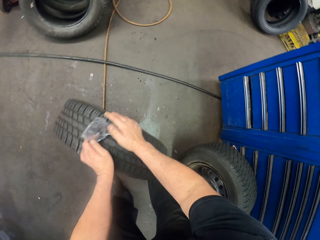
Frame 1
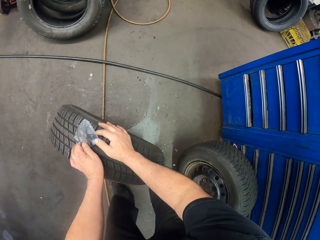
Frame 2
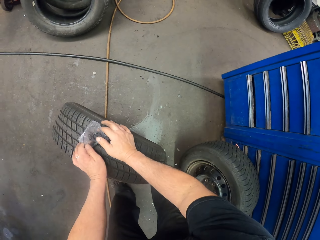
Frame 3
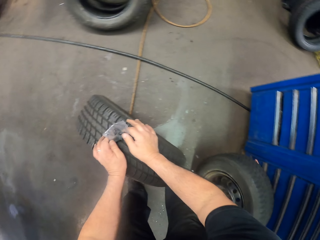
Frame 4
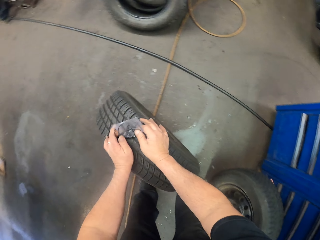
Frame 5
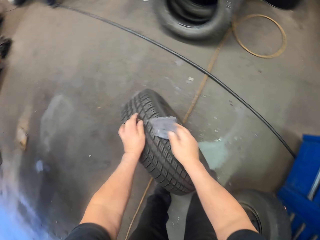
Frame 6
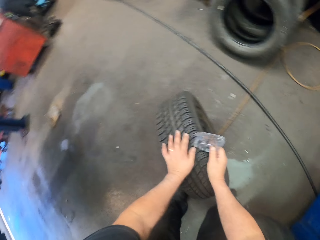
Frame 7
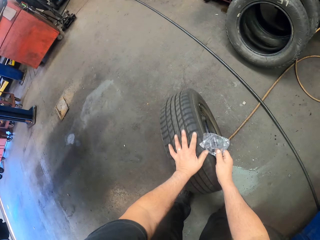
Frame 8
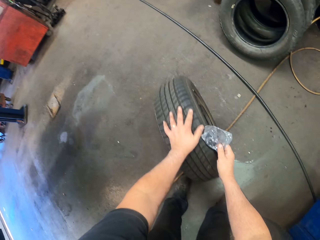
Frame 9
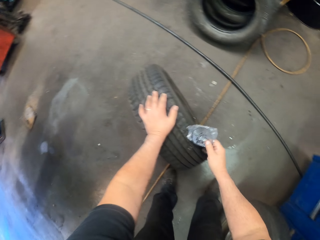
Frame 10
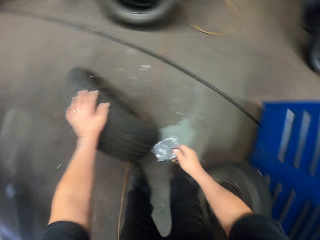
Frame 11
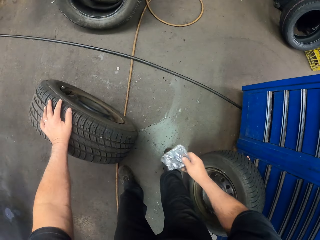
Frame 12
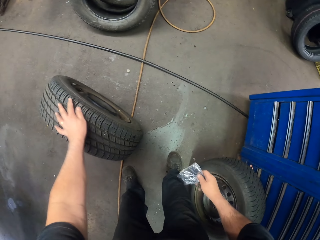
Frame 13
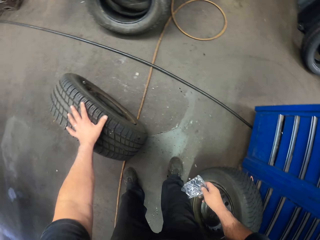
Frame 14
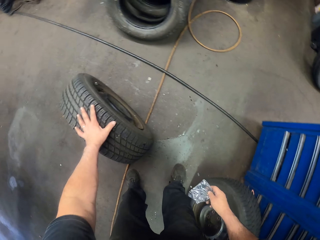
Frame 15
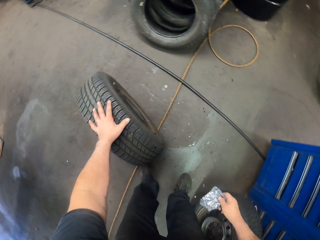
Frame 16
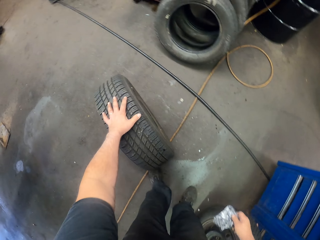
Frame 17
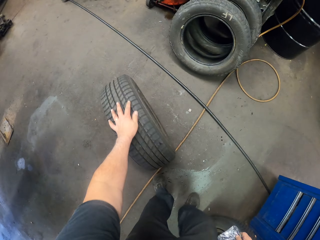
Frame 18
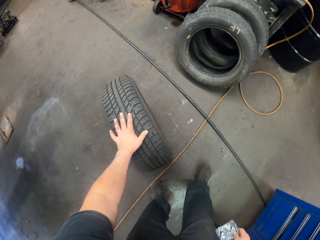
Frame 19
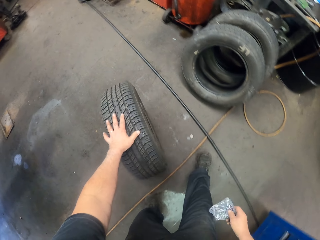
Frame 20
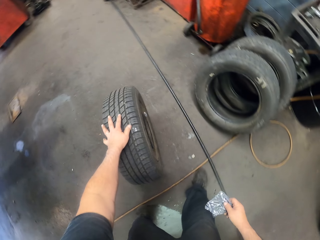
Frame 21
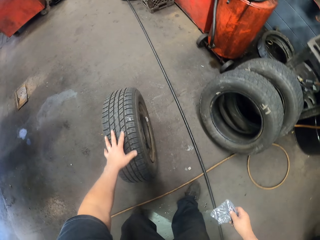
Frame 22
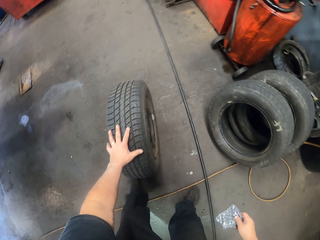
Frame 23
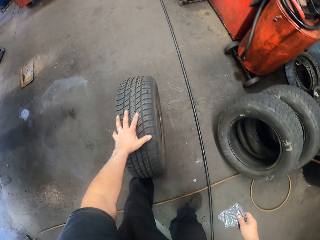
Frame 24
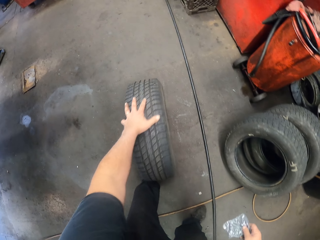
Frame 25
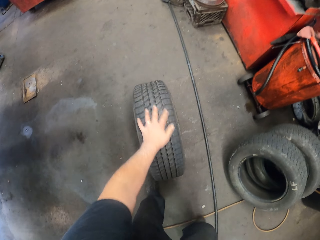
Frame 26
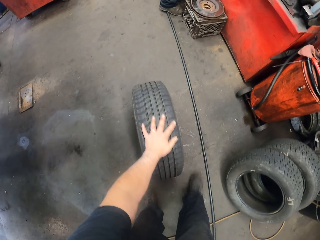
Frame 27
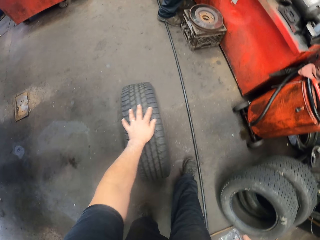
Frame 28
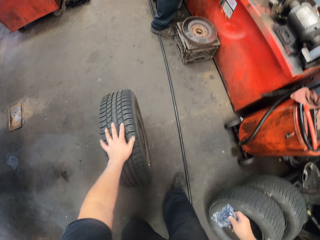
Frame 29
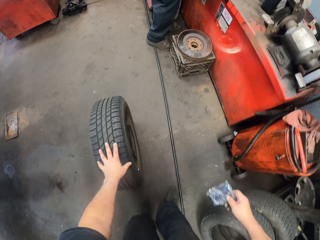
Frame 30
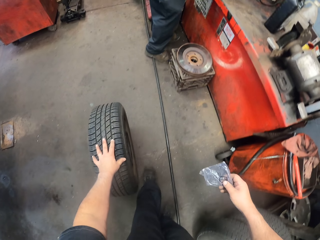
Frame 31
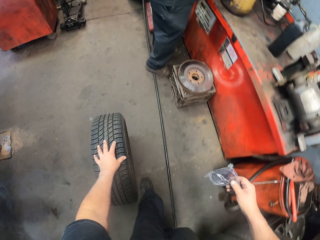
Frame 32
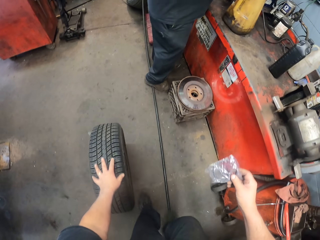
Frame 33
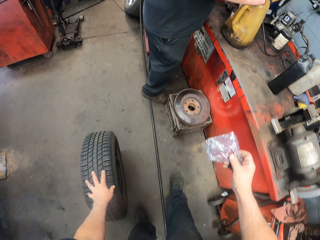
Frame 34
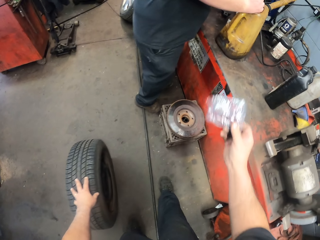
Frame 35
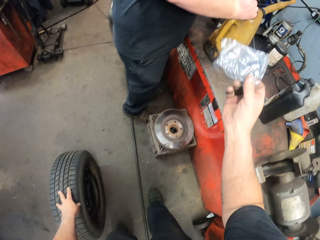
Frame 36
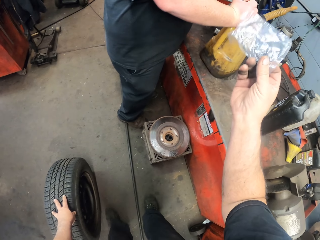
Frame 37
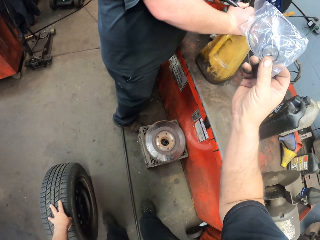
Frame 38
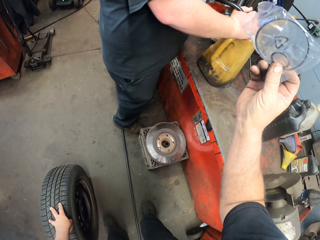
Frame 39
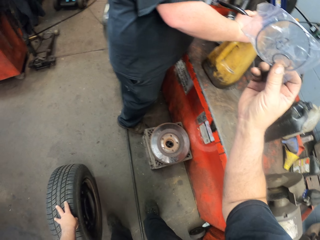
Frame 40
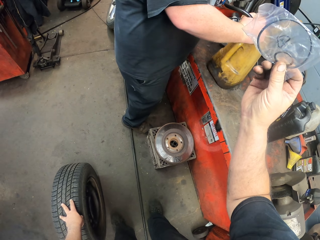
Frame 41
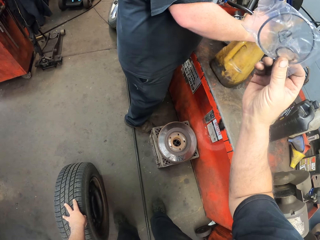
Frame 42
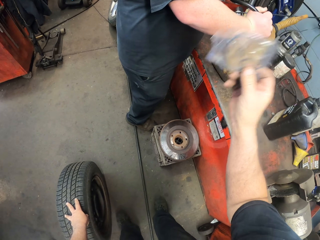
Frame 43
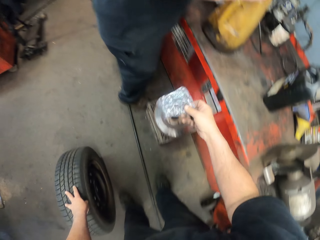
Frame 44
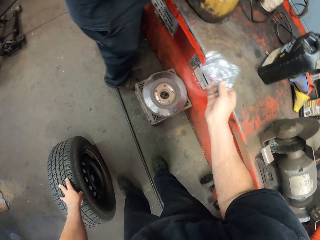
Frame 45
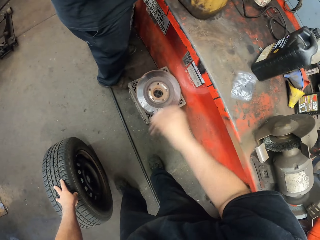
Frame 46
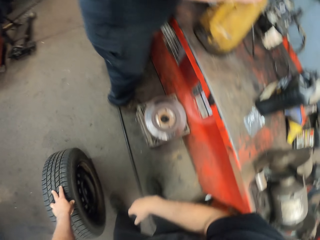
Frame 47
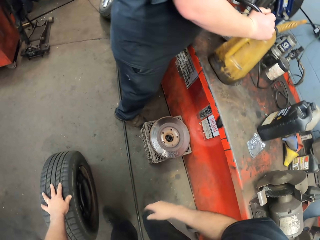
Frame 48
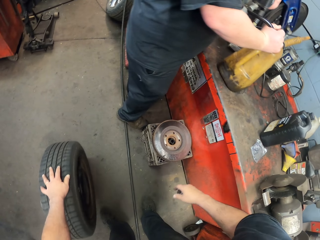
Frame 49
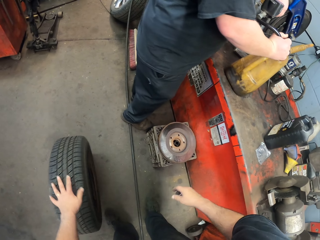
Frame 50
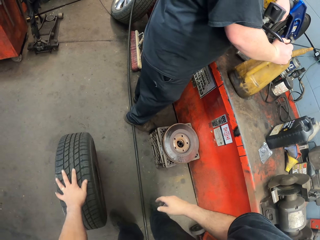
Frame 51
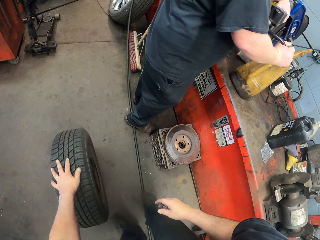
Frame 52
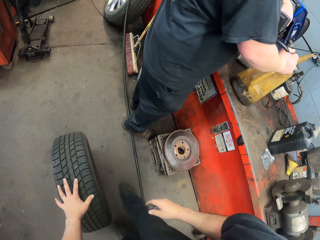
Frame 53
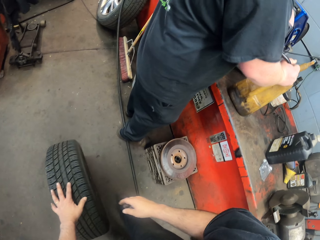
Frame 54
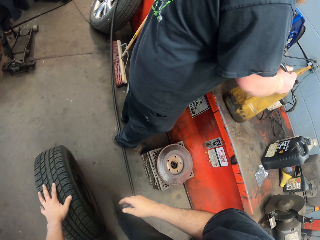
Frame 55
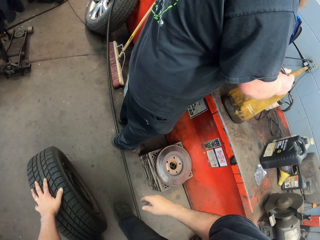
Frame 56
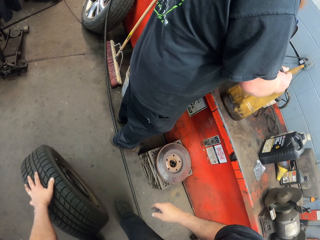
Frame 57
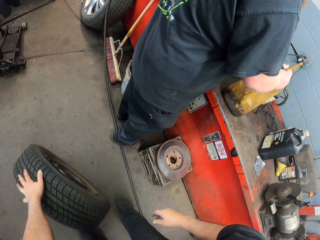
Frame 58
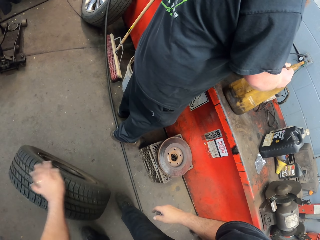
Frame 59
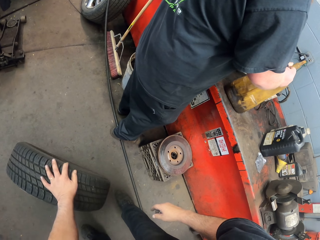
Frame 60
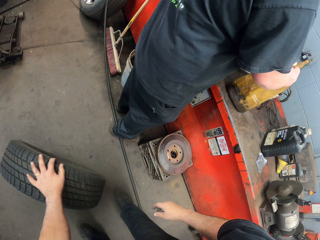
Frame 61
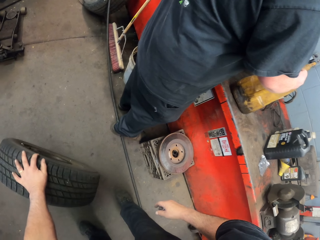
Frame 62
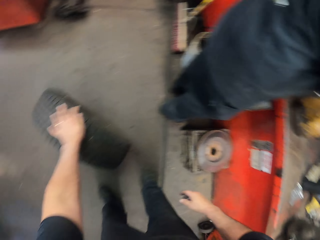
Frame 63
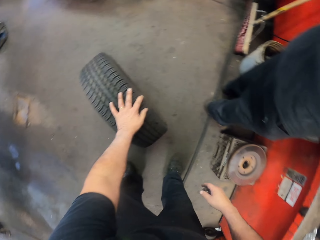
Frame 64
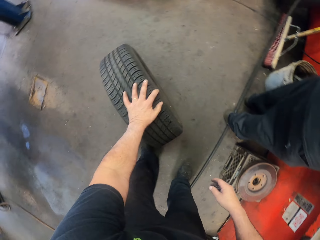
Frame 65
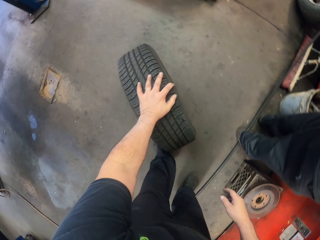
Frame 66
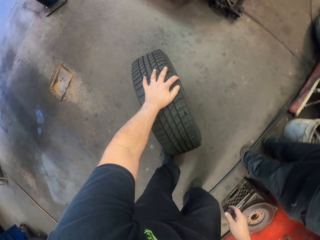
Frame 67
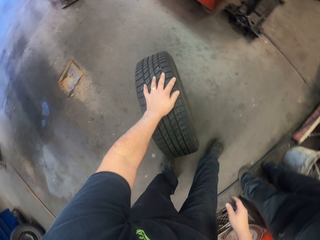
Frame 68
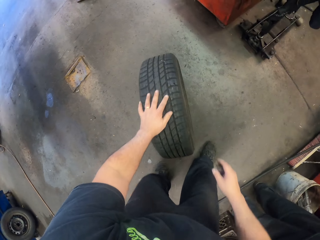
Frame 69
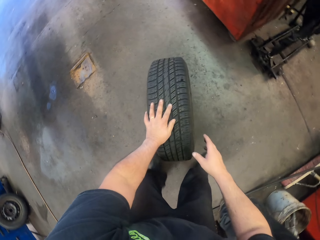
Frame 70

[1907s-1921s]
The camera wearer exchanges a wire to the right hand. They roll the wheel on the floor. They show the wire to a person. They throw the wire on the table. They roll the wheel on the floor.

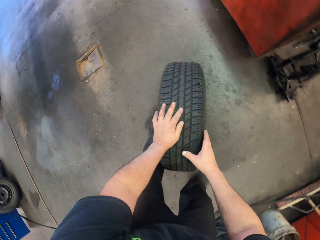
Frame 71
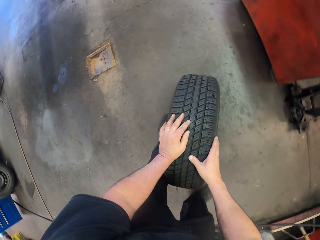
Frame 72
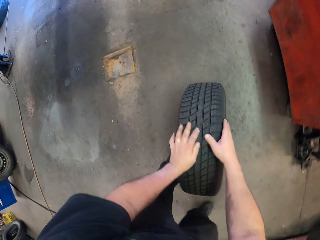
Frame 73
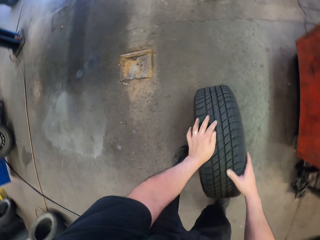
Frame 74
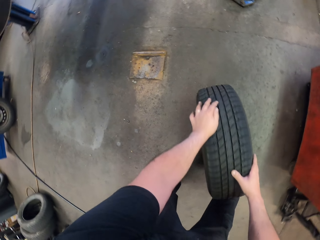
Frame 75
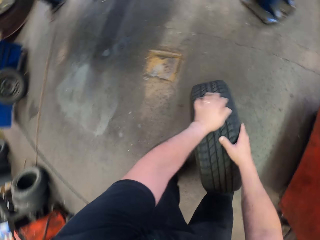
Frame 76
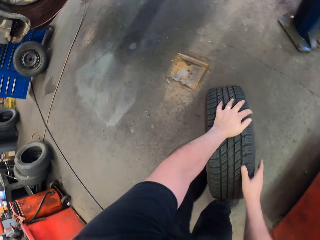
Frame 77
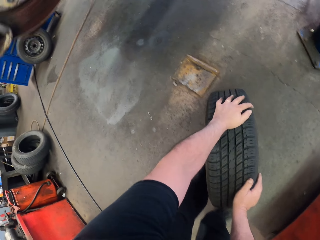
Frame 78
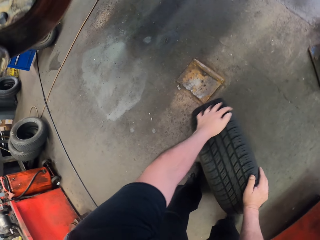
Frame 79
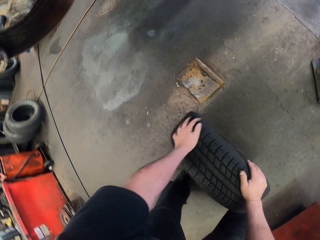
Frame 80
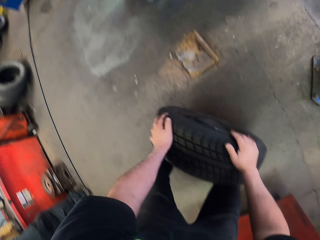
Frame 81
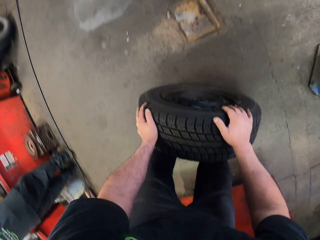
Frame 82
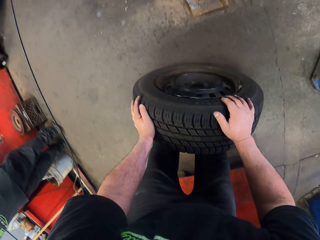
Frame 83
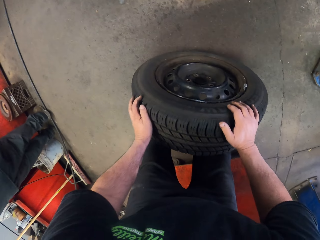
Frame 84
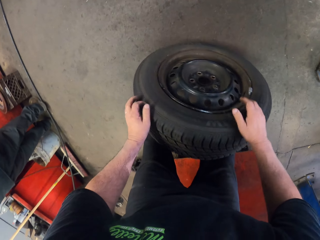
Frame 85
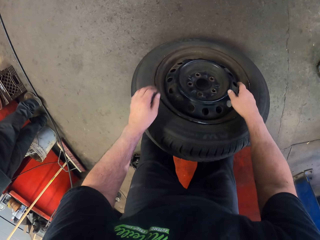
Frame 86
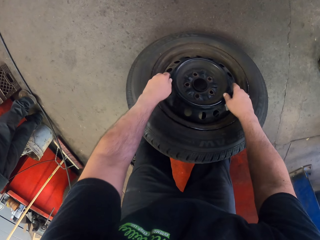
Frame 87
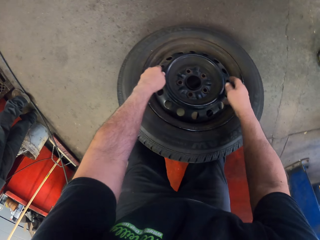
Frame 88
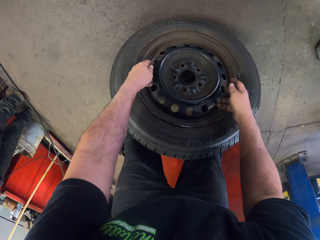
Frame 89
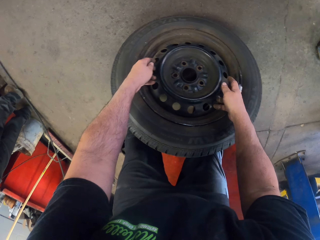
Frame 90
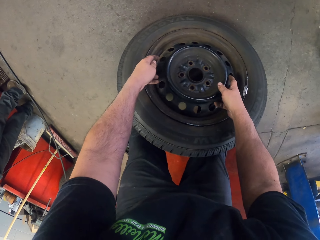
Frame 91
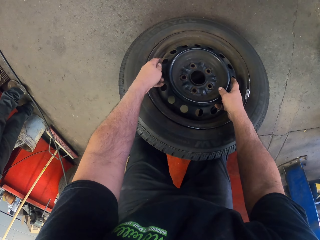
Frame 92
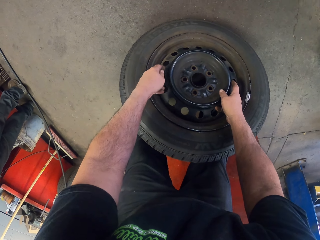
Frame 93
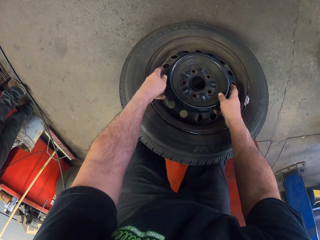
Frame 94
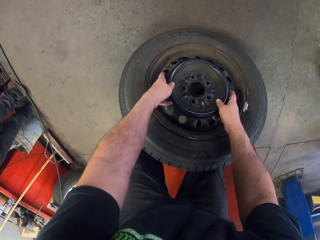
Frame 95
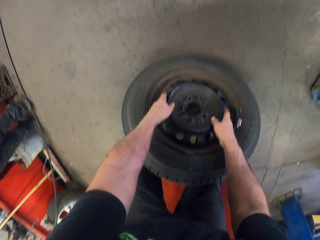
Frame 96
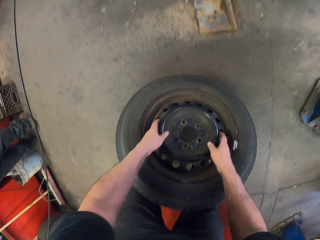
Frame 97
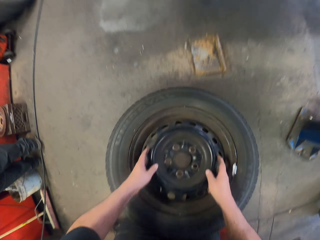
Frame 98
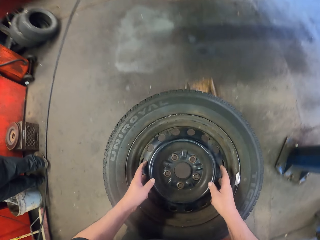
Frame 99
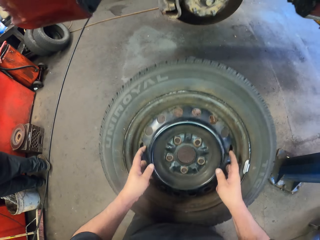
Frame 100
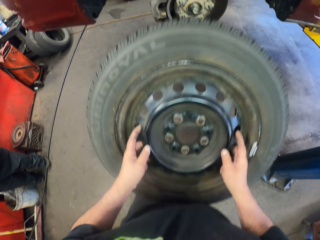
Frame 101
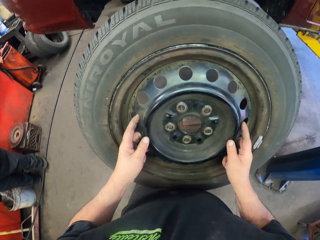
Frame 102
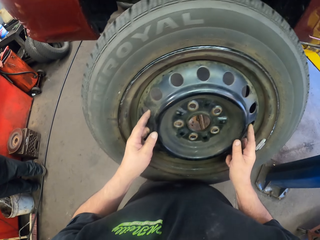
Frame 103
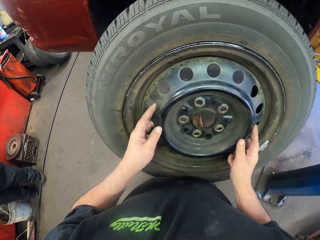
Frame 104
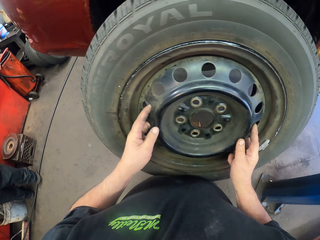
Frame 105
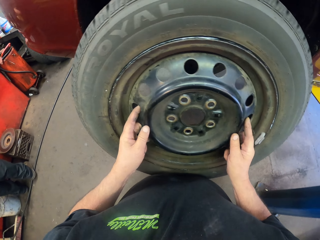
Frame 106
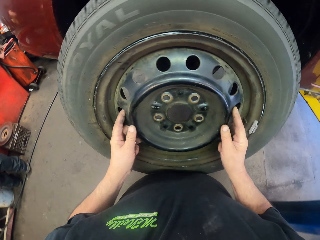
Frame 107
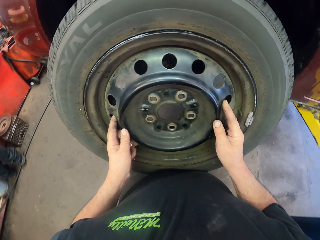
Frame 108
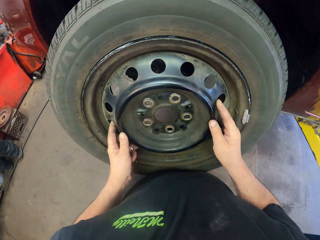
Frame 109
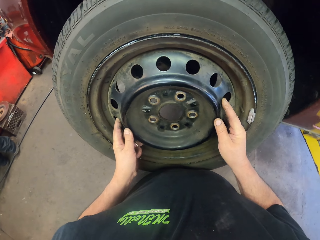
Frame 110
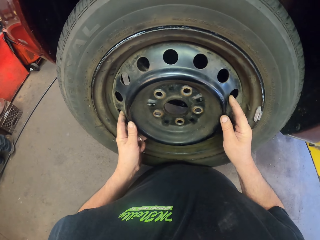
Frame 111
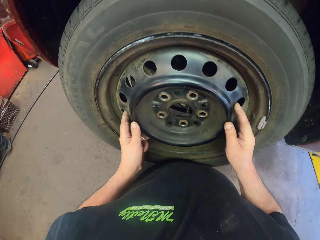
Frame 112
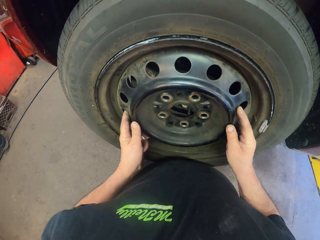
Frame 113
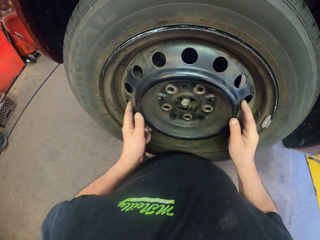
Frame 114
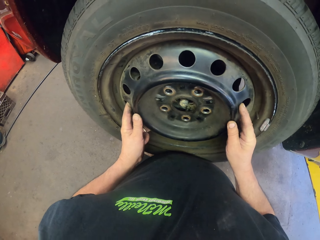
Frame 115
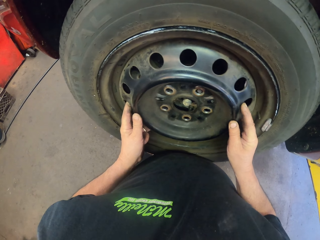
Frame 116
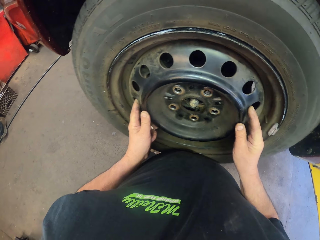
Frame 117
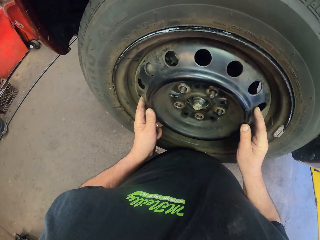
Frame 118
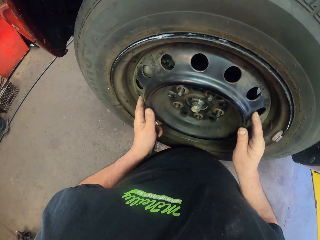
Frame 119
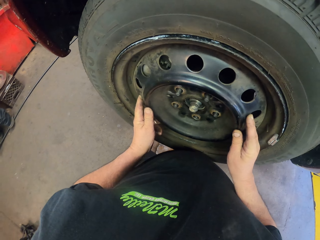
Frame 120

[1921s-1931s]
The camera wearer picks up the wheel or car tire on the floor. They put down the car tire. They put the wheel on the car.
